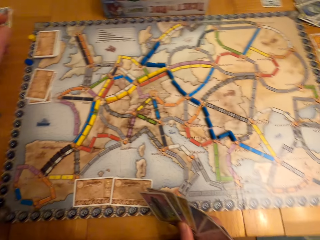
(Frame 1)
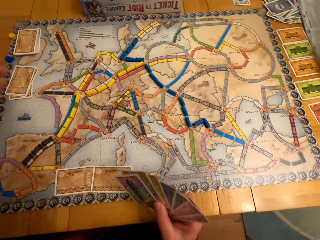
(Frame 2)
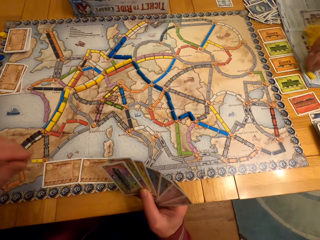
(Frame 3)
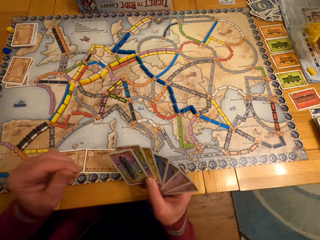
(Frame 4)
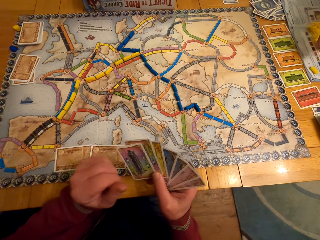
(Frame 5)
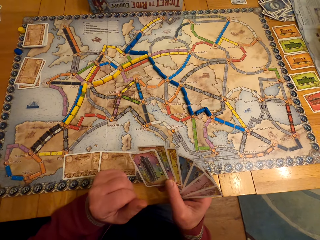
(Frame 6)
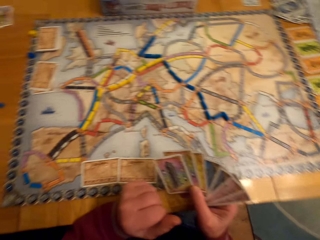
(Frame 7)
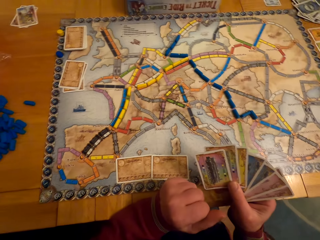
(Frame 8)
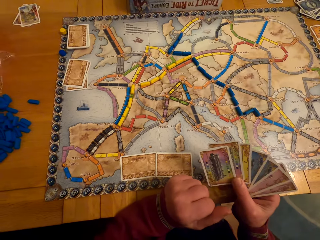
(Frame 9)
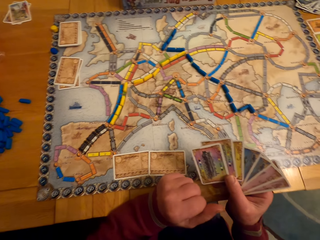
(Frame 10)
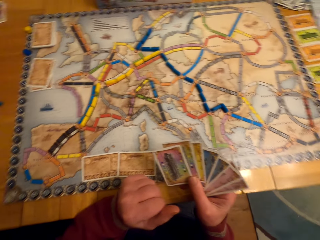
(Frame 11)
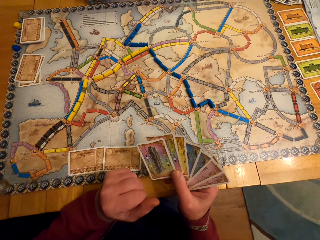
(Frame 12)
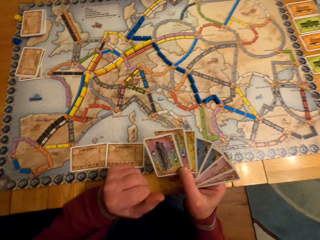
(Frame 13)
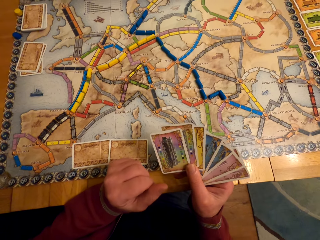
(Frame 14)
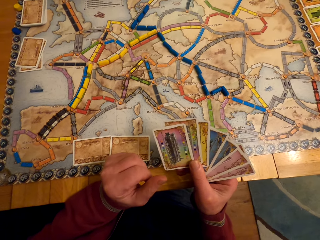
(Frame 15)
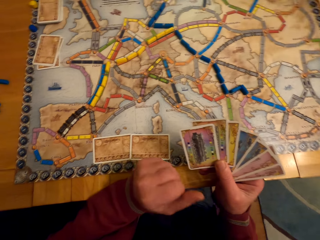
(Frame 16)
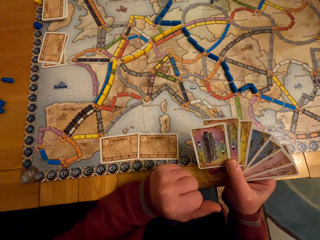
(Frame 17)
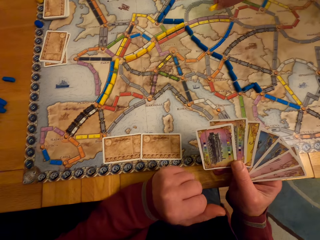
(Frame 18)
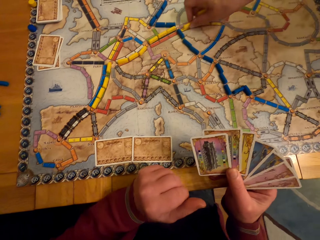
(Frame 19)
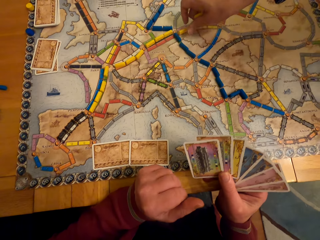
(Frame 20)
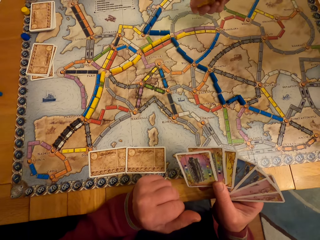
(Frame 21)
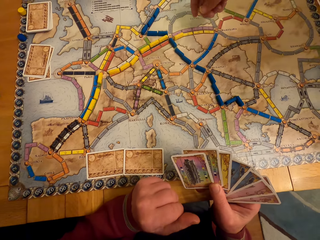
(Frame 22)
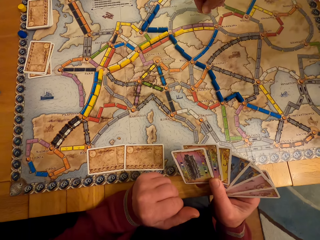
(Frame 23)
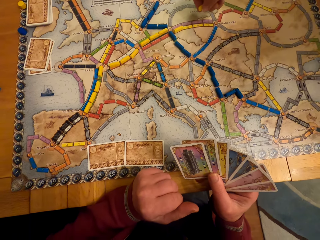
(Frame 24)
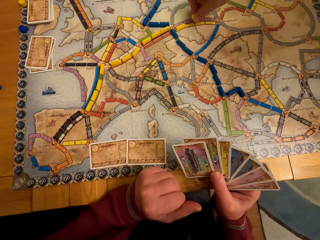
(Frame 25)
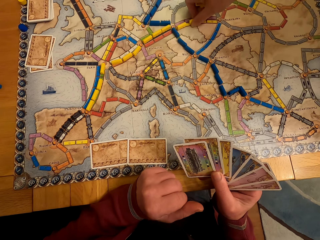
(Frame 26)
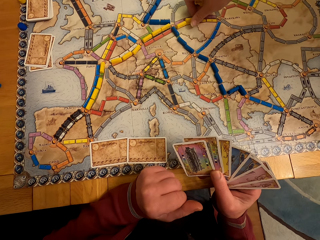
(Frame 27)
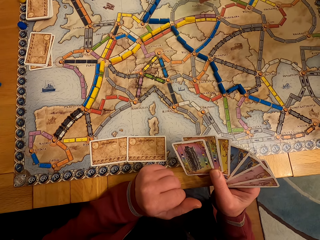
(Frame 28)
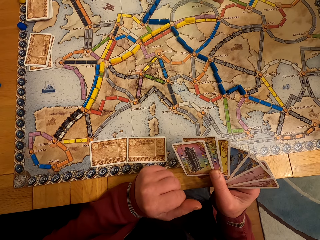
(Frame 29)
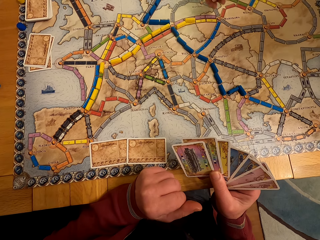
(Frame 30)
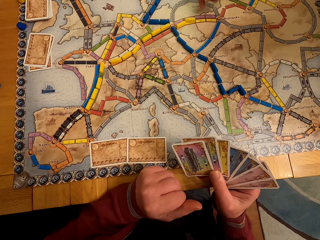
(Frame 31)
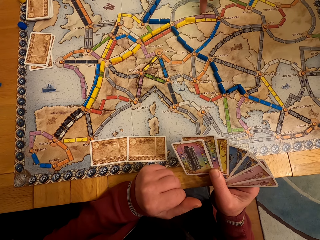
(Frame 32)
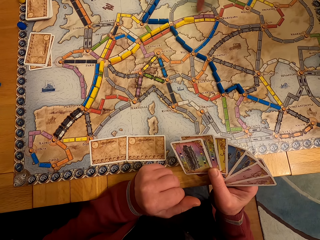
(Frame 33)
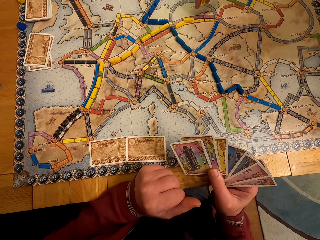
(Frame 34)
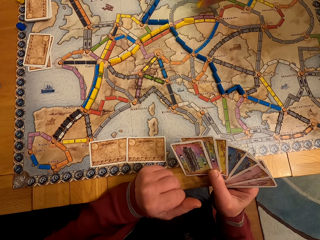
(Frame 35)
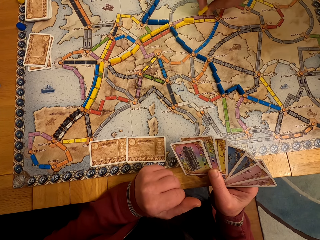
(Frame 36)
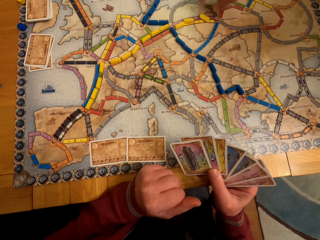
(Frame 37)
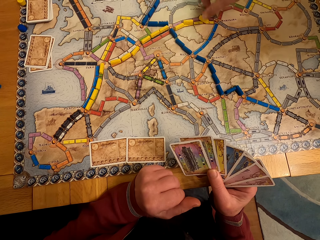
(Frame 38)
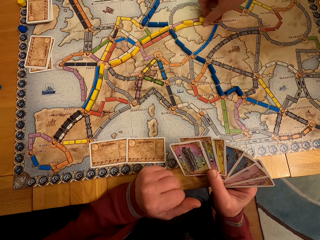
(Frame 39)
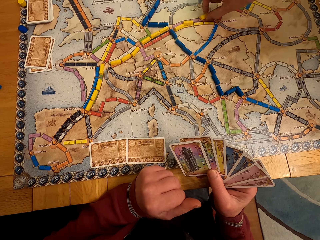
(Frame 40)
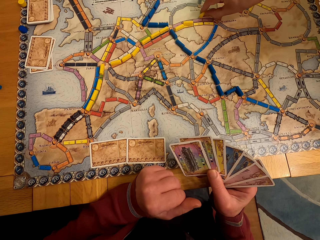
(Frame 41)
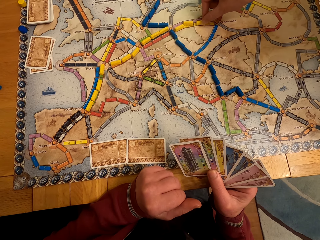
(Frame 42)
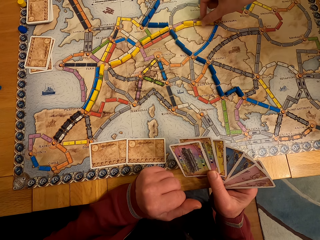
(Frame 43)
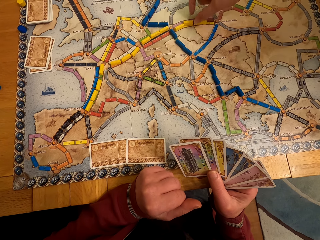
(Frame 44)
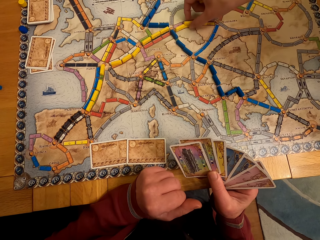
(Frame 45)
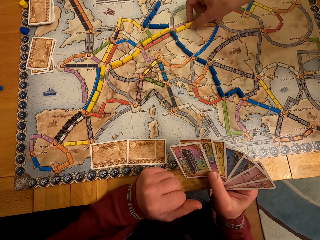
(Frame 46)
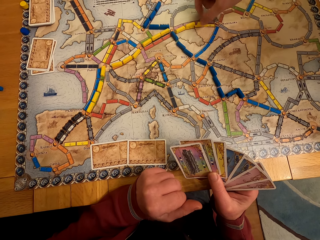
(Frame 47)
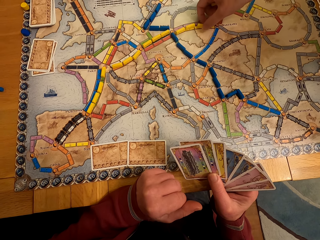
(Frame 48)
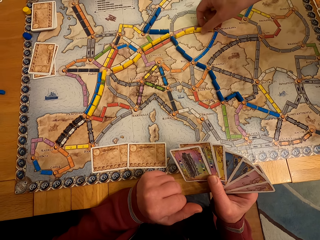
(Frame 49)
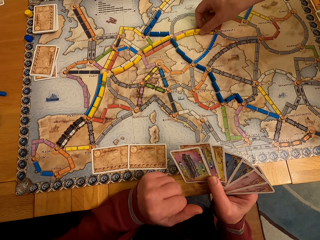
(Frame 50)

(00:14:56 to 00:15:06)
A man looks around. A lady moves the hand. The man looks at the cards. The lady puts the board game chips or model piece on the table. She moves the model pieces.

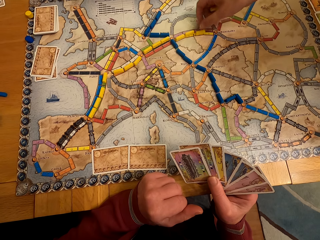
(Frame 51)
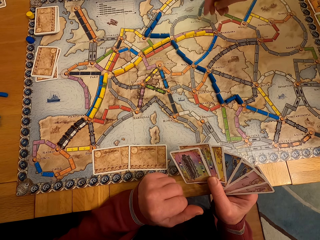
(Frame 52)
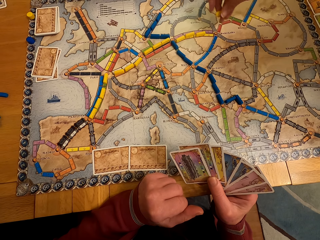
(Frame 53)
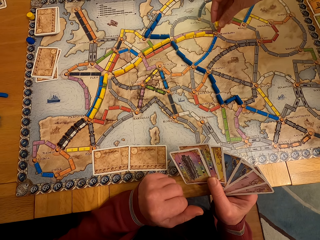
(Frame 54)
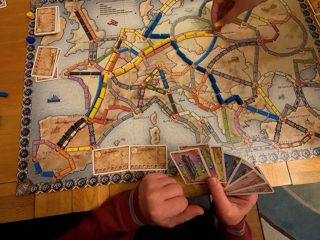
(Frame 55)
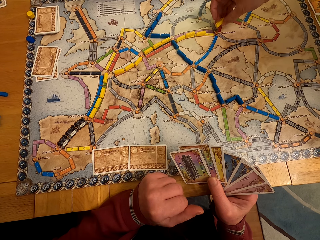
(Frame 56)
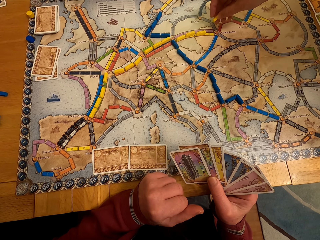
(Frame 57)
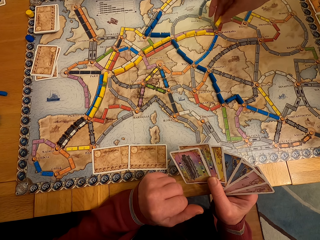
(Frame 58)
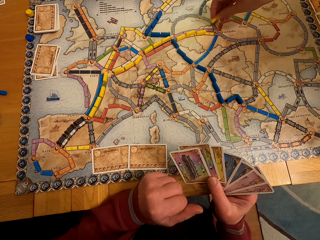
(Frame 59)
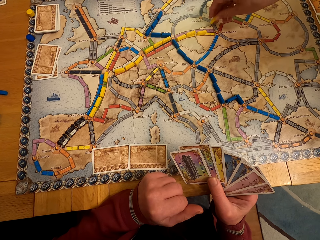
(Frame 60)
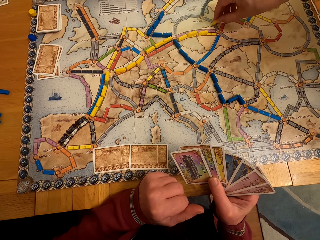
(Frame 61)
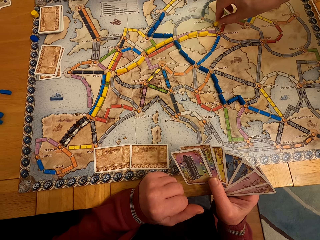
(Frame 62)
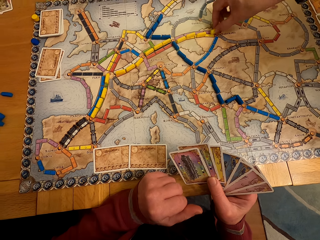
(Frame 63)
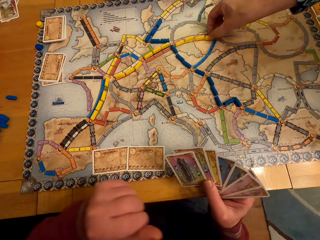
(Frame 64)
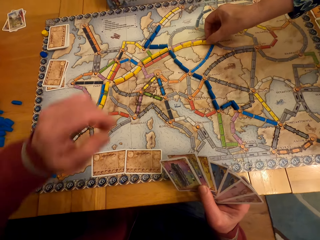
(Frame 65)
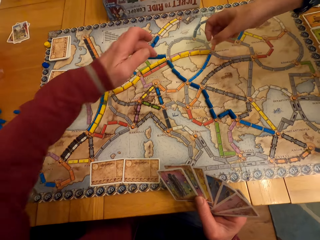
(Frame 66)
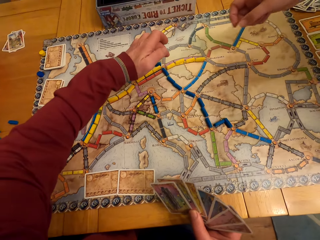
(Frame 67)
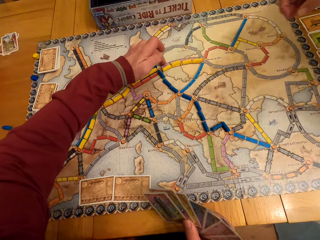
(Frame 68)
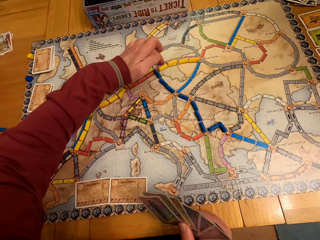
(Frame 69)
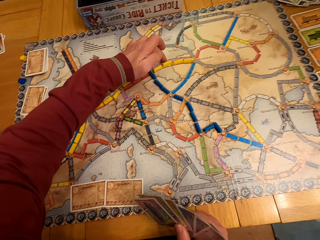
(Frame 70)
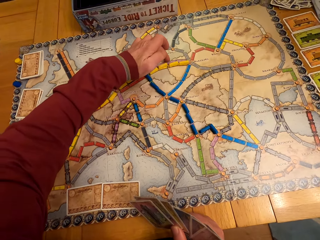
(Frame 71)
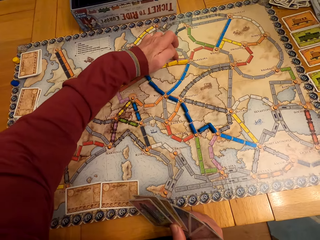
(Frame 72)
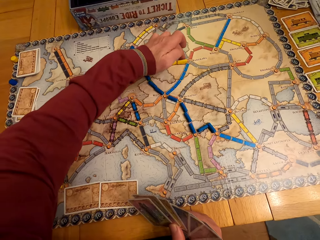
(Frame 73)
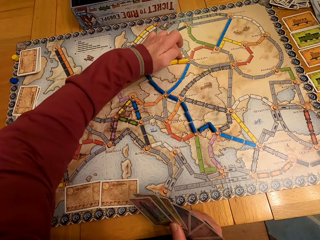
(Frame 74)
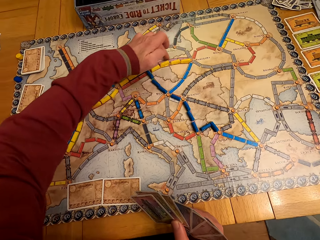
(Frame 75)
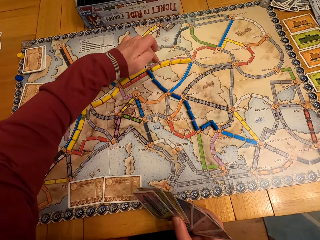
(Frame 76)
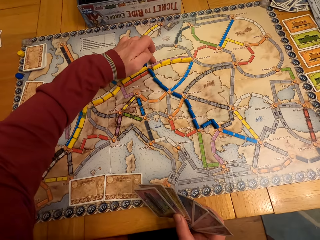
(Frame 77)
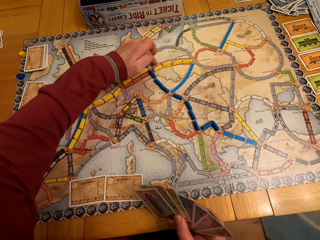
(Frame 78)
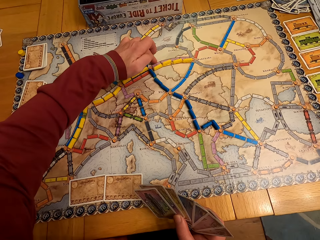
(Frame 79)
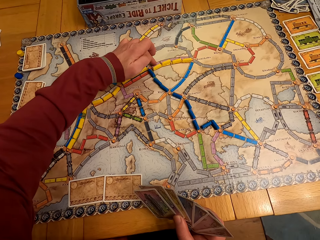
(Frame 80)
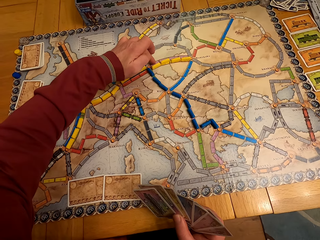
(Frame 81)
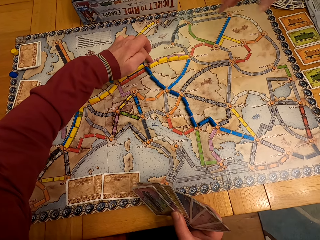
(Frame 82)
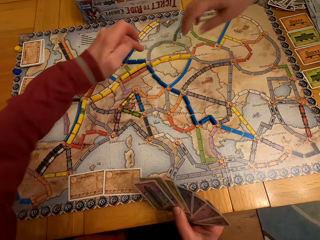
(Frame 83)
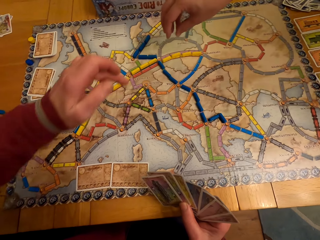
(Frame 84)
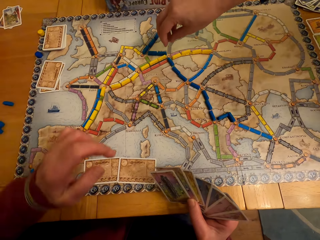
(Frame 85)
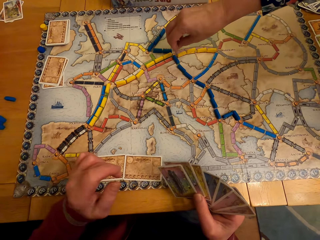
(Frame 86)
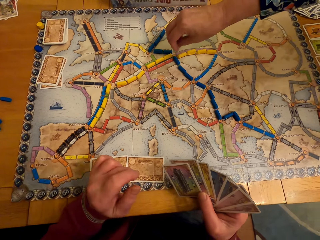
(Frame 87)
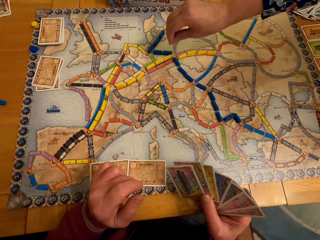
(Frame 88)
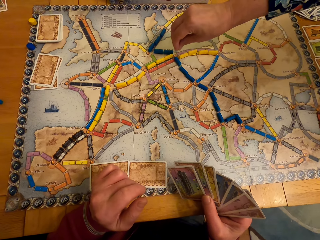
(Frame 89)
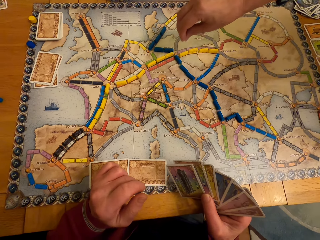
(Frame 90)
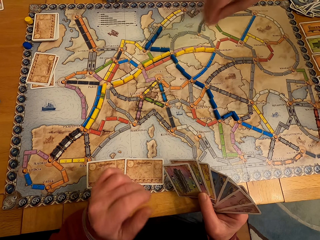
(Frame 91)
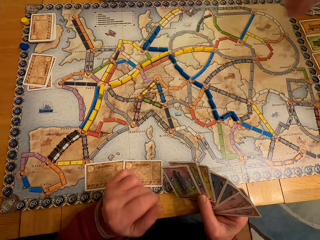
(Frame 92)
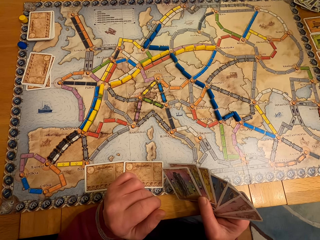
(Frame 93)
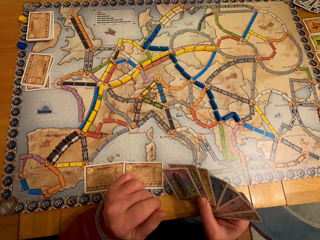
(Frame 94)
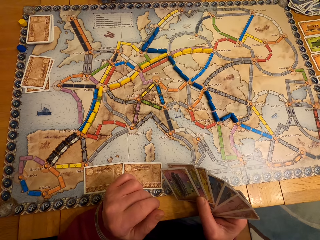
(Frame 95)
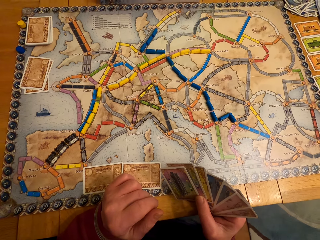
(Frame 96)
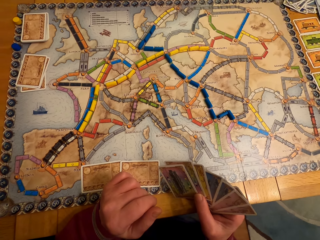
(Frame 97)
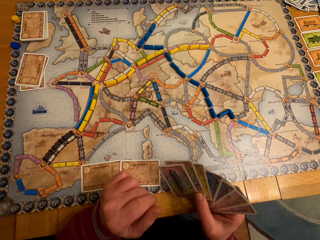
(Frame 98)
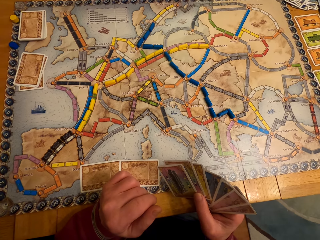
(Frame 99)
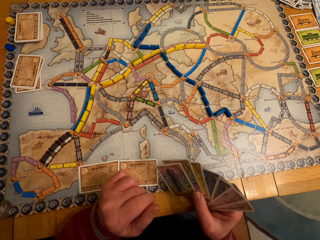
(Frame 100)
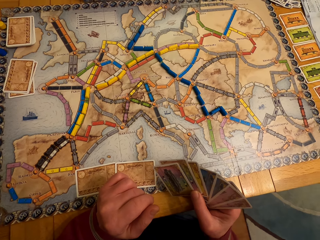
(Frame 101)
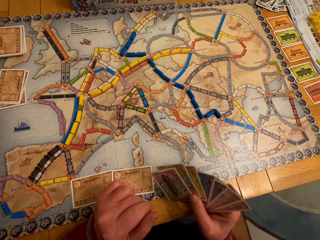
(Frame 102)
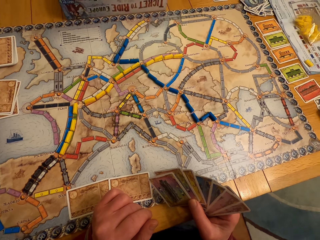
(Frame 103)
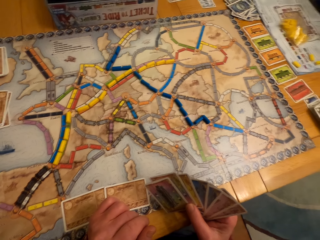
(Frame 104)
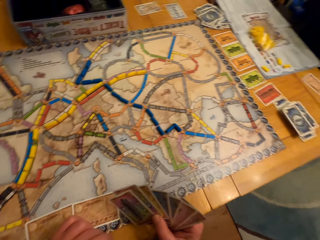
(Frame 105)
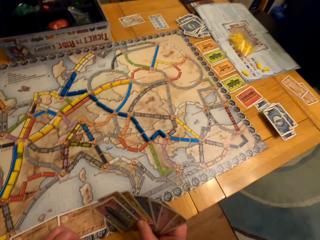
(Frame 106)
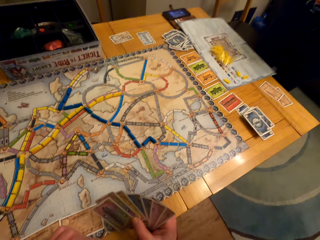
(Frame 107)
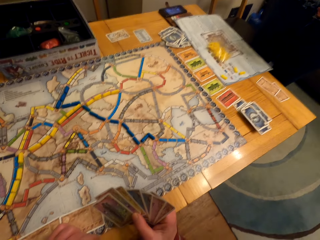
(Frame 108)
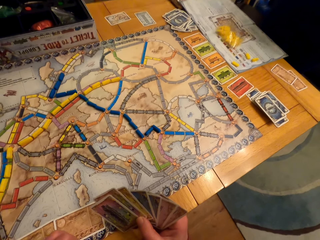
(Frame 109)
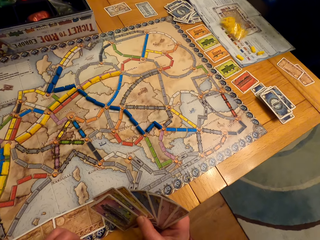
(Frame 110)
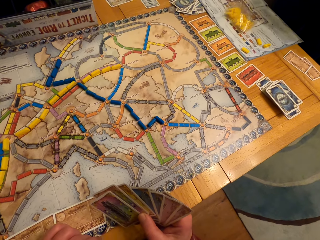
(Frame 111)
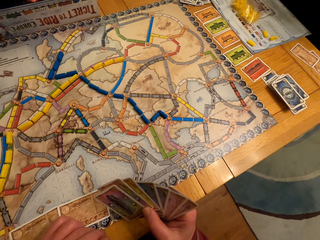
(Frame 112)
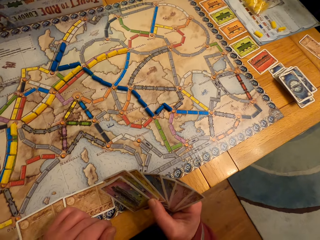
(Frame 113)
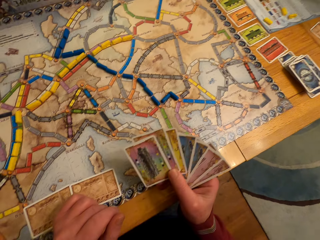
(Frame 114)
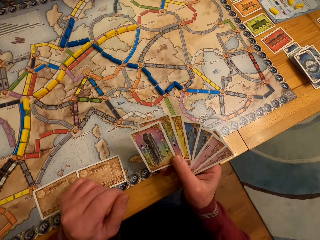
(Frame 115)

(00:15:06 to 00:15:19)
A lady puts the model piece on the table. A man moves the hand. The camera wearer points at the board game chips on the table. The lady moves the hand. She points at the board game table with her right hand. The man looks at the cards. The lady looks around.
